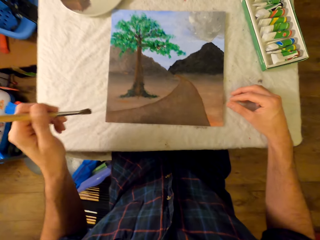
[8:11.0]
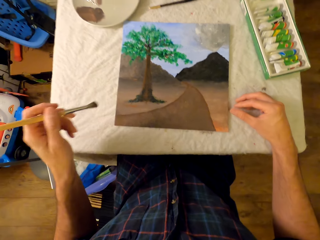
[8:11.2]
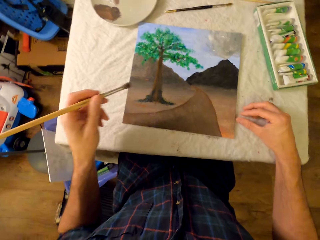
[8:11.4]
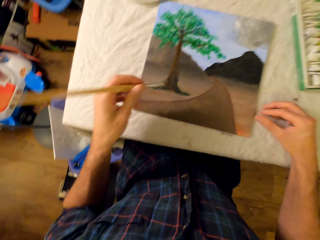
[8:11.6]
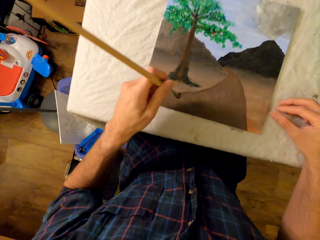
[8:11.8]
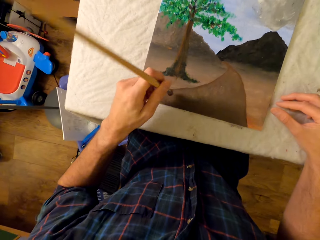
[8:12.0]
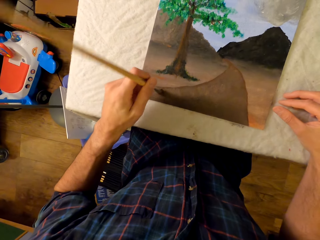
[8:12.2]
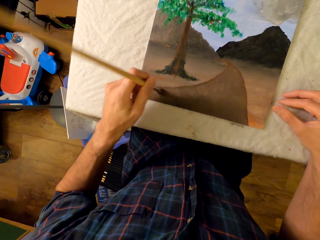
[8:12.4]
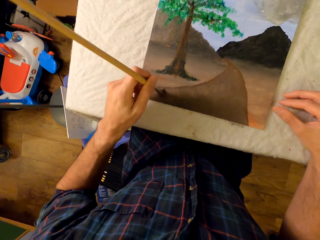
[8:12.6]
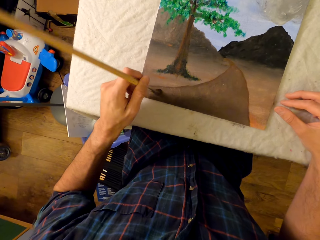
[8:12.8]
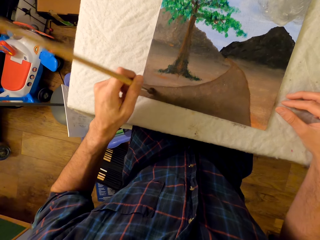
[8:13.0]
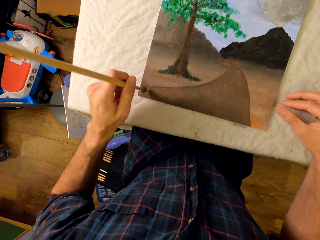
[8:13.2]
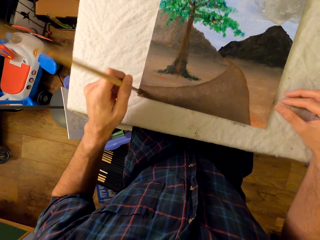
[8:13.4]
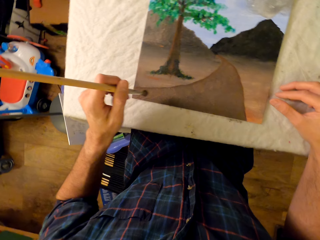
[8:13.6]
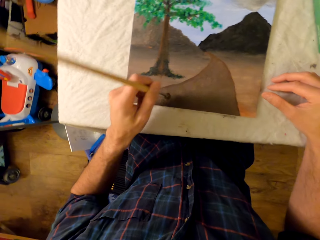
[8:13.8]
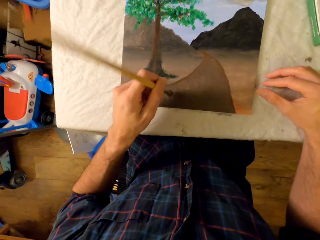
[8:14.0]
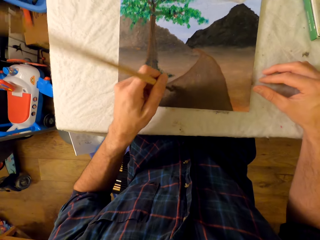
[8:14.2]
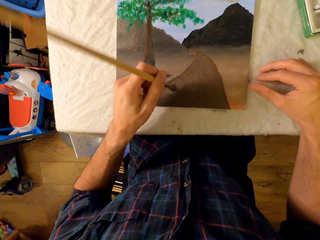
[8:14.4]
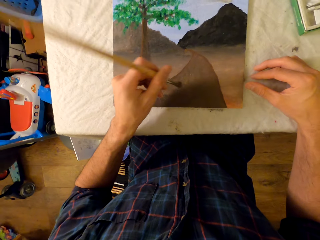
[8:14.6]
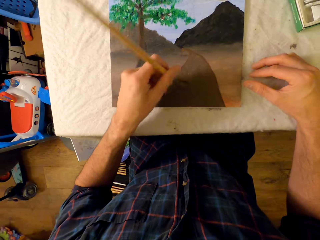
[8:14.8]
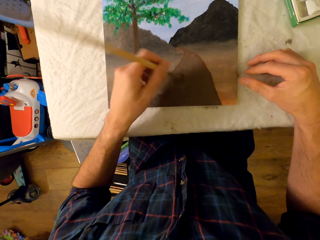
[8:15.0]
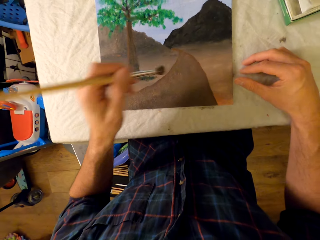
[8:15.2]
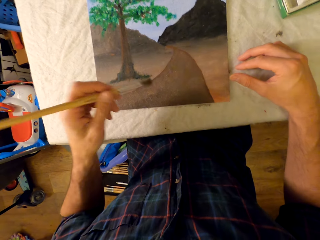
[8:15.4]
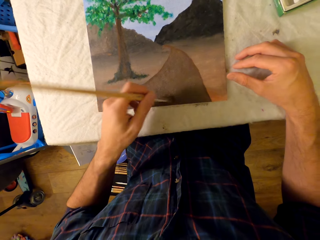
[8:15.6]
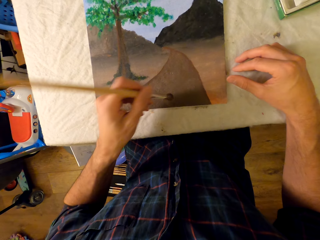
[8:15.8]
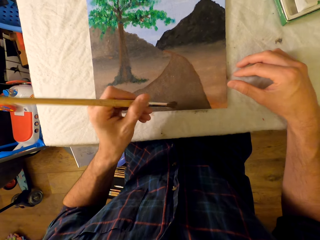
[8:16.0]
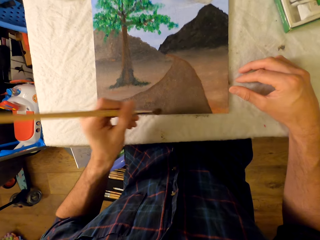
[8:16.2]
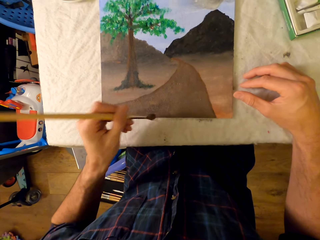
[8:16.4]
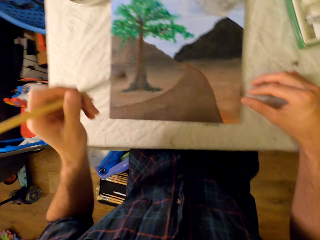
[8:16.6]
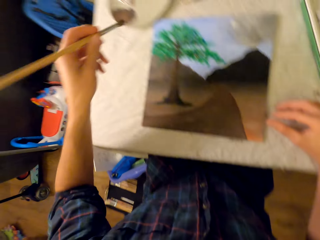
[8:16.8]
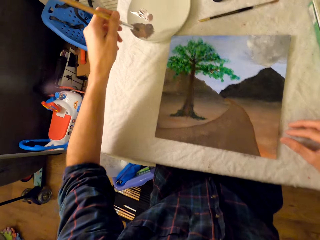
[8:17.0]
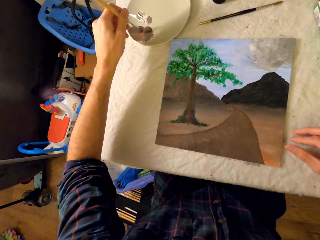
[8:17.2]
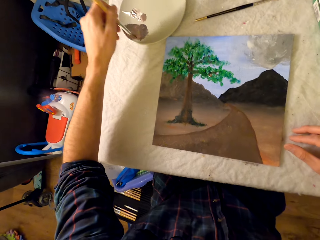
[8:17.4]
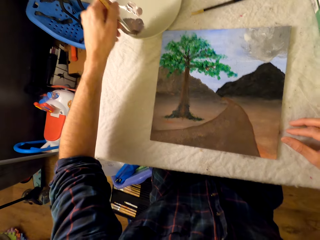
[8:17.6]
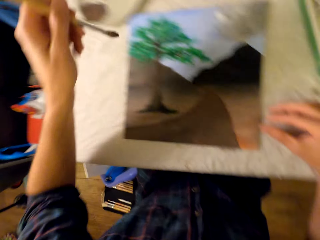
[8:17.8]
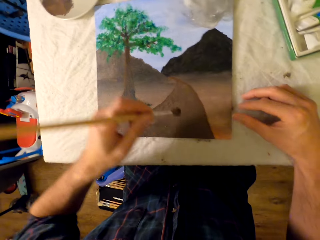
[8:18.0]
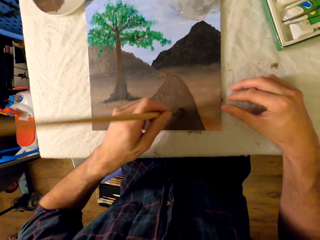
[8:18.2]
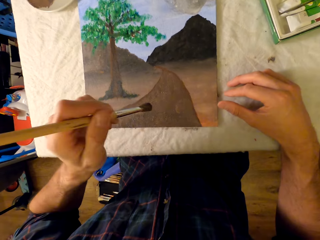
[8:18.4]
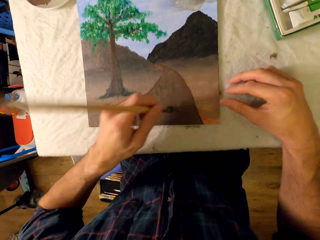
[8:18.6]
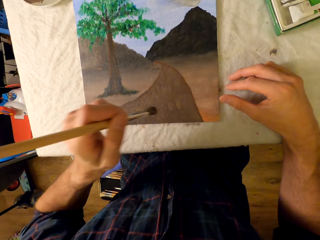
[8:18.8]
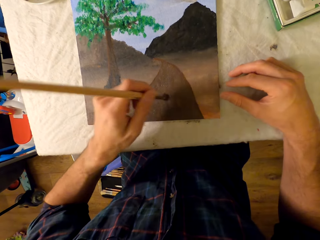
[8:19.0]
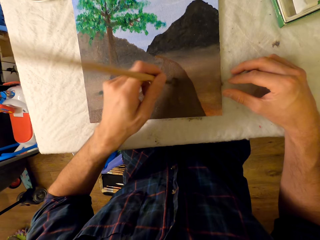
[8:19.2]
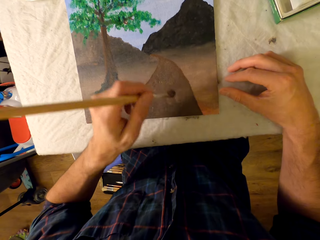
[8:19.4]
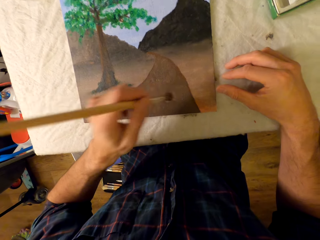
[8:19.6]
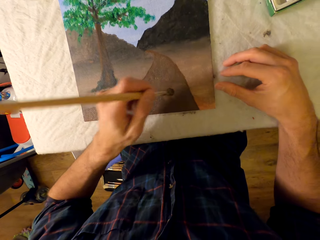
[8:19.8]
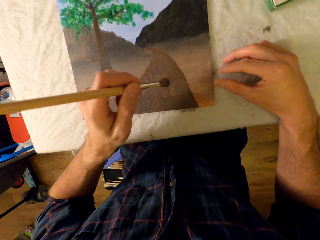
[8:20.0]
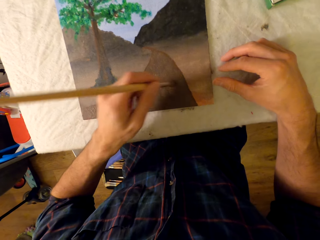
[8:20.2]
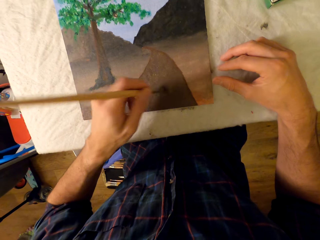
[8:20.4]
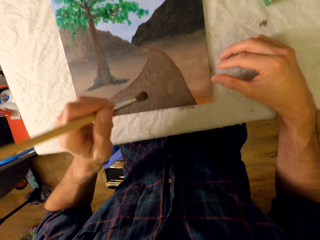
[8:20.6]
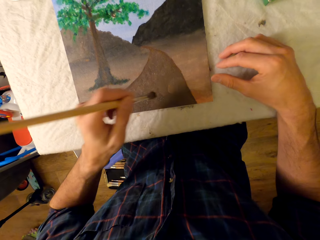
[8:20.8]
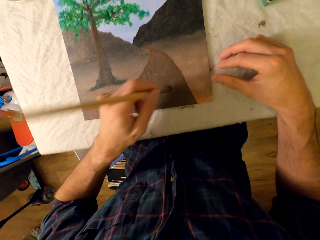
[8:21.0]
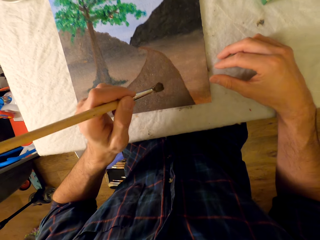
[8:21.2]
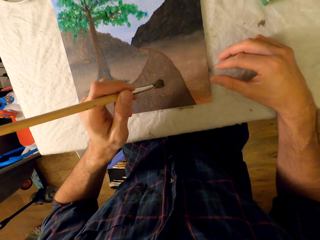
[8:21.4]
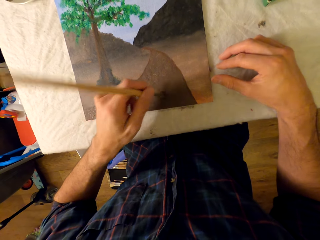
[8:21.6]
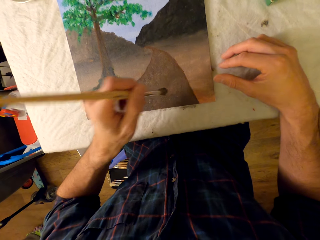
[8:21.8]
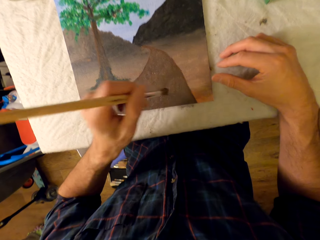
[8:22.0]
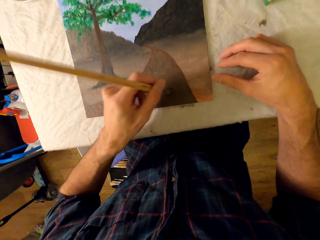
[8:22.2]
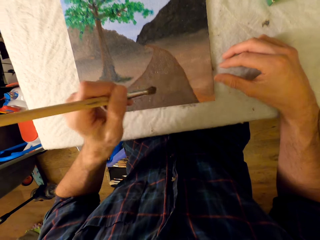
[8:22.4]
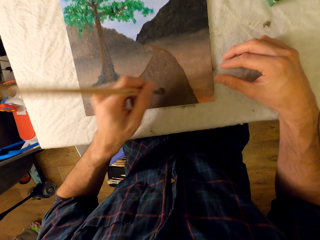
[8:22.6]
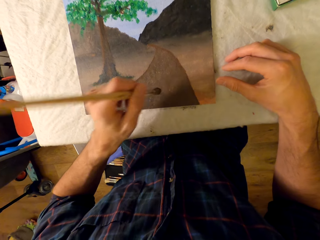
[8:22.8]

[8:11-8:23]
The camera wearer rubs a pen brush in the ink. He scoops paint with his left hand. He paints a picture with the pen brush.

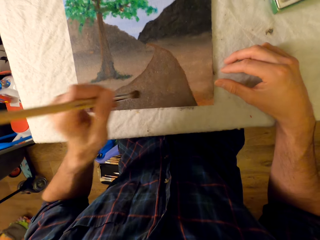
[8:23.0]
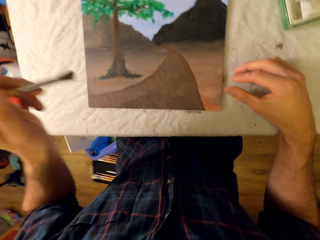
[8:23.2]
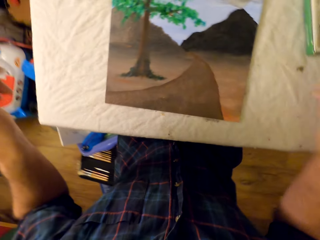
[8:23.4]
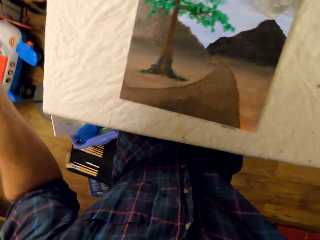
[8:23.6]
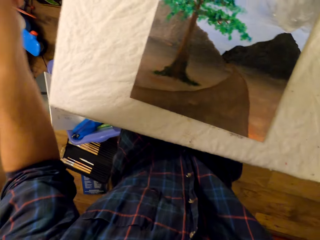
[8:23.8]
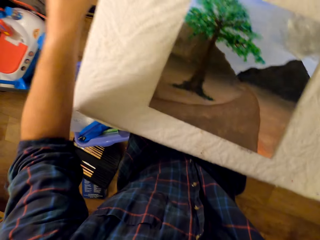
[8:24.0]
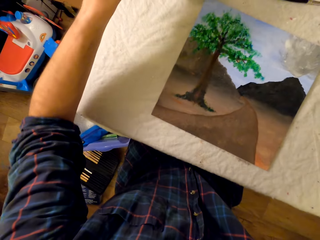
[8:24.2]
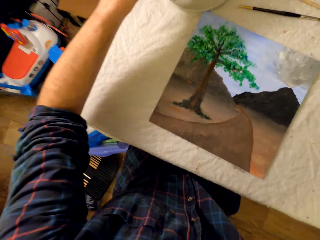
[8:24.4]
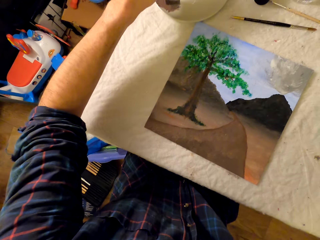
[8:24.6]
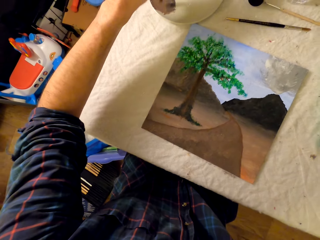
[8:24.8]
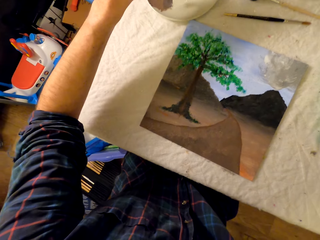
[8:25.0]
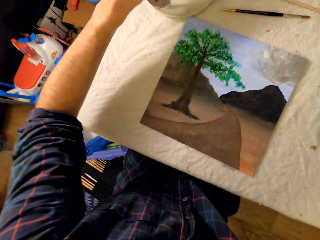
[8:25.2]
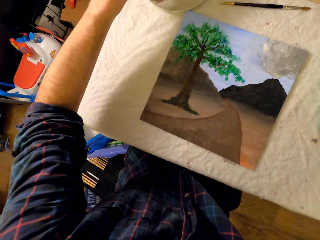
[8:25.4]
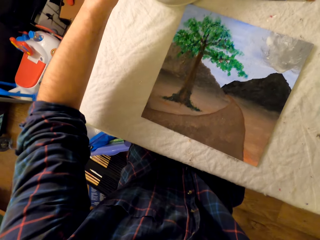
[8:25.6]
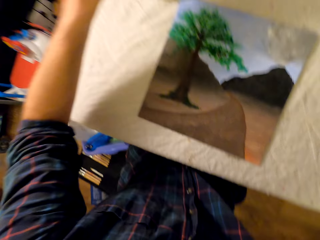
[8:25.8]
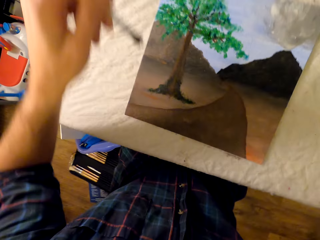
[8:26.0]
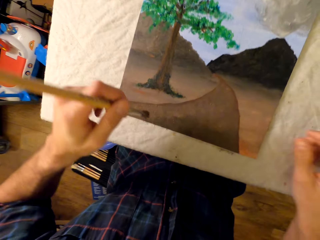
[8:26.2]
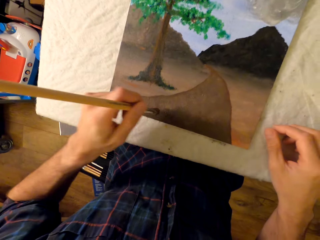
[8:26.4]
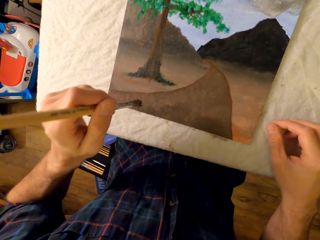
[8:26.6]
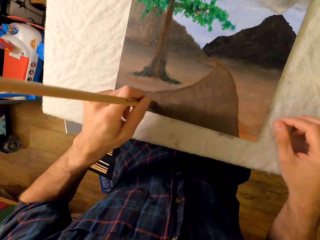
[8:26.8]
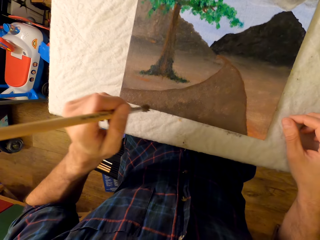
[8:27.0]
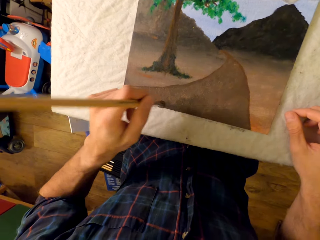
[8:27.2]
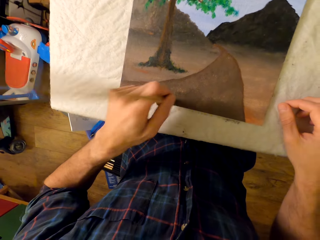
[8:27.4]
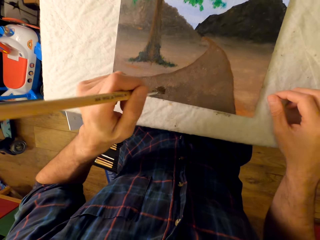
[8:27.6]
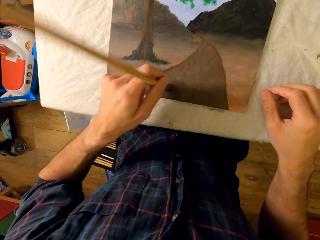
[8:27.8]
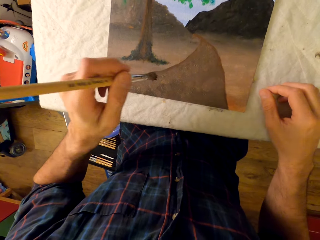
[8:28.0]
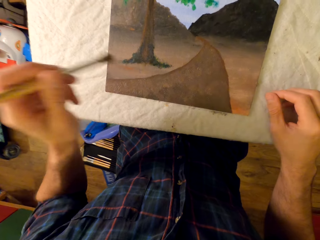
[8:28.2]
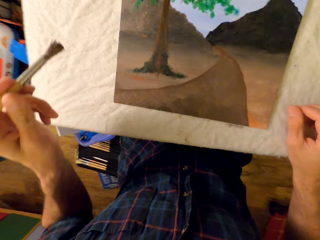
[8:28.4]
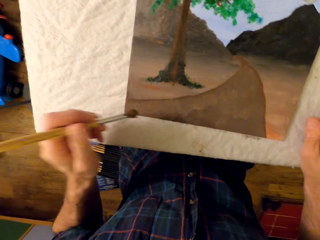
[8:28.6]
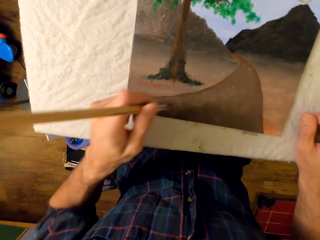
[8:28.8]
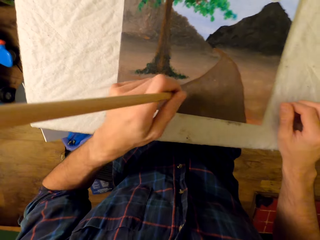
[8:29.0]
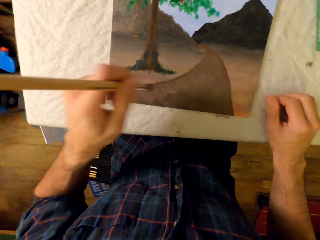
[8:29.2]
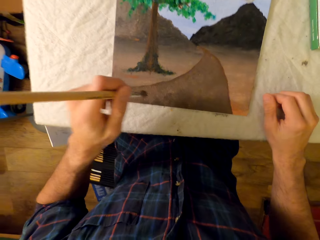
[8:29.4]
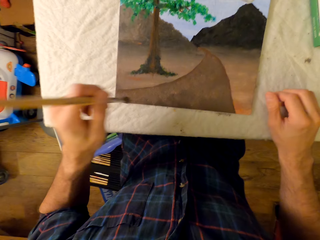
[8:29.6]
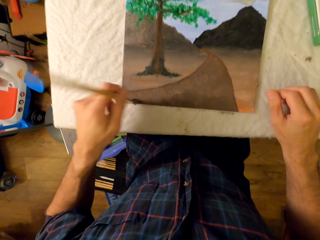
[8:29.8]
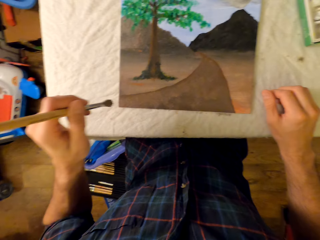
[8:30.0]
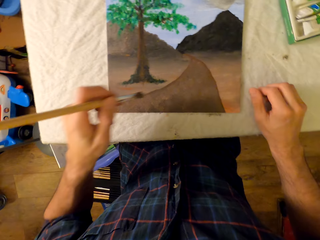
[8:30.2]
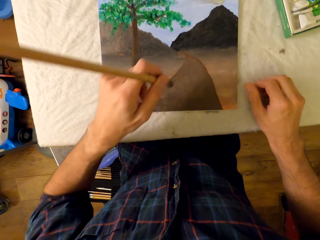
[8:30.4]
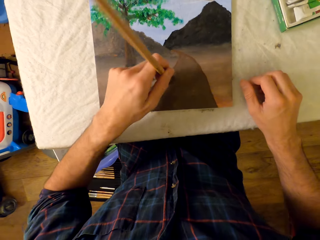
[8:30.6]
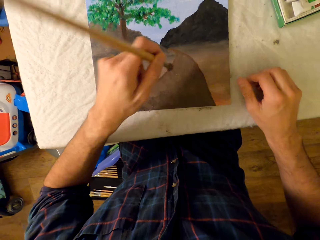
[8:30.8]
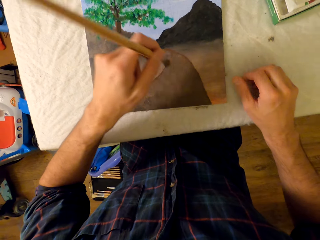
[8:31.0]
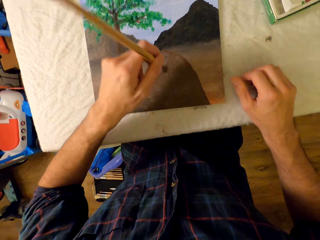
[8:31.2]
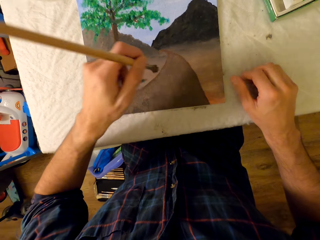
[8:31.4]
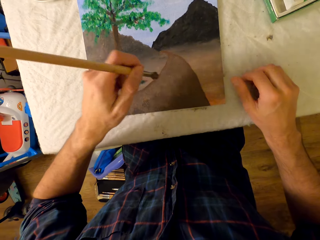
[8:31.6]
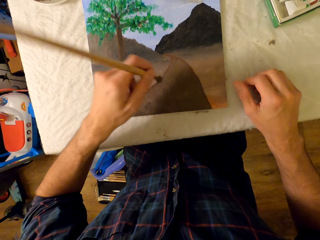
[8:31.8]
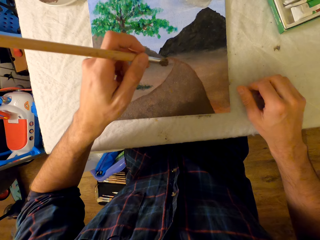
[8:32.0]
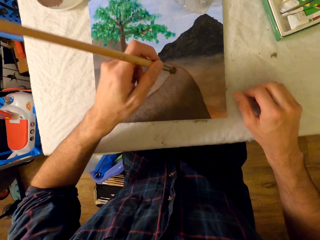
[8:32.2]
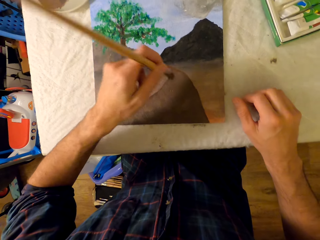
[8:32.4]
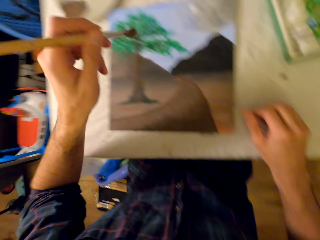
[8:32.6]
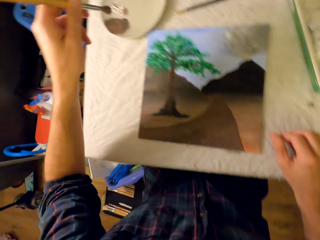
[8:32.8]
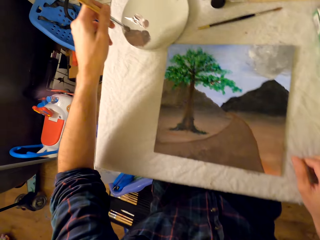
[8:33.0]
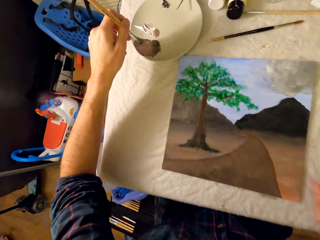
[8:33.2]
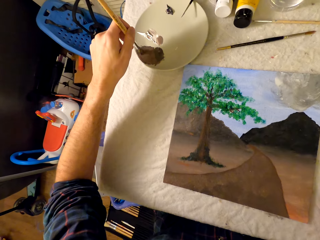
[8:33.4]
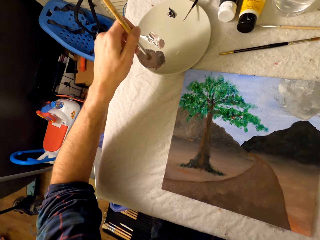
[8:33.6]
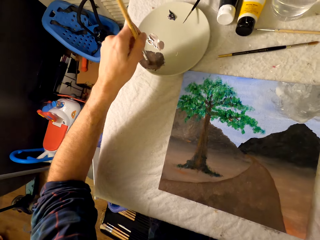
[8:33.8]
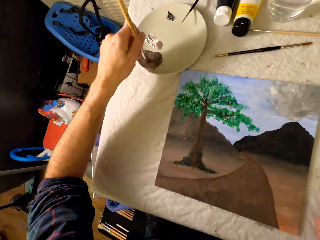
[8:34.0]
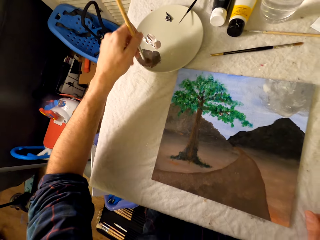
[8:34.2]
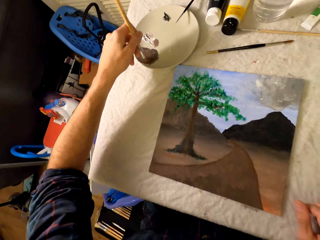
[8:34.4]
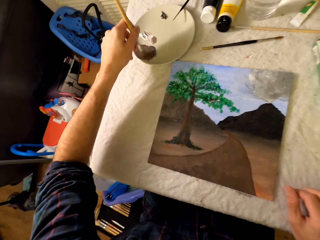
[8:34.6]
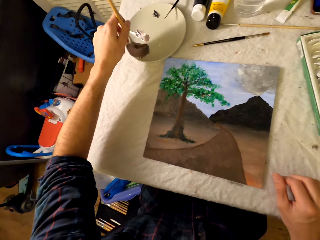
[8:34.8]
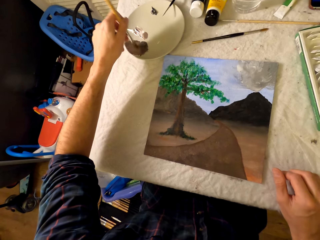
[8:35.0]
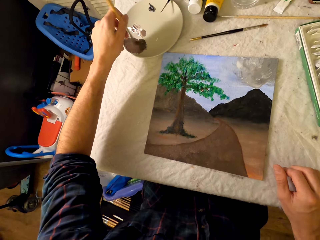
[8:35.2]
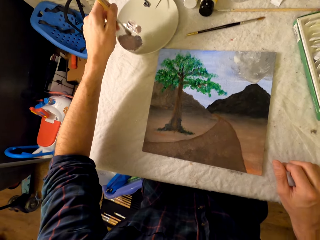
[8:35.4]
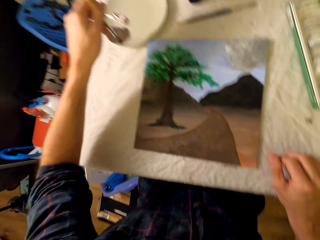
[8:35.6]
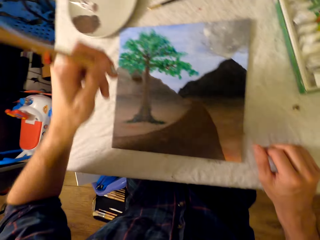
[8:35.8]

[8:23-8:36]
The camera wearer rubs a pen brush in the ink. He scoops paint with his left hand. He paints a picture with the pen brush. He rubs the pen brush in the ink. He scoops the paint with his left hand.
